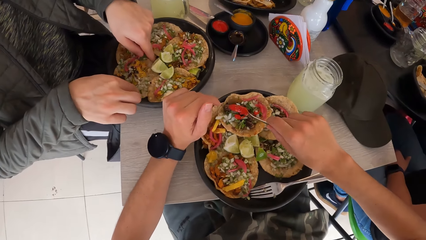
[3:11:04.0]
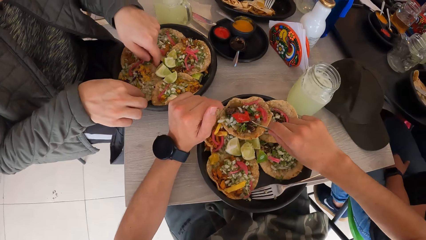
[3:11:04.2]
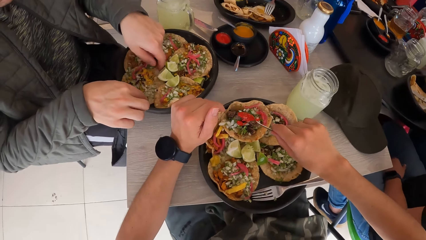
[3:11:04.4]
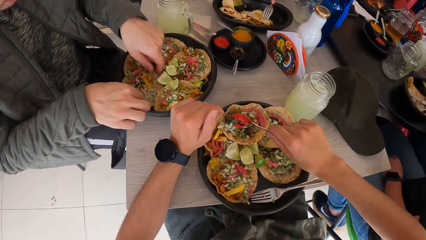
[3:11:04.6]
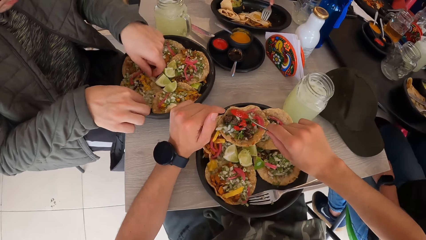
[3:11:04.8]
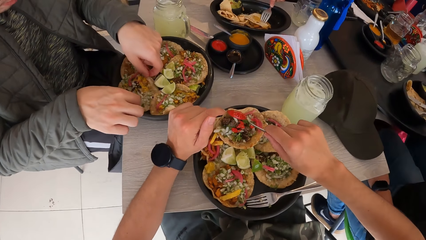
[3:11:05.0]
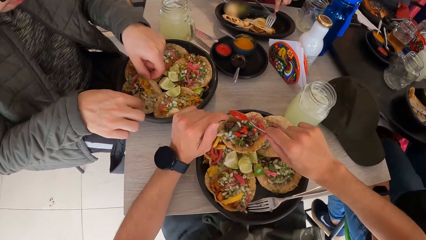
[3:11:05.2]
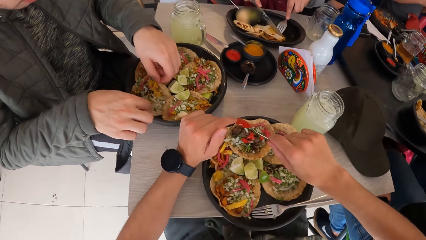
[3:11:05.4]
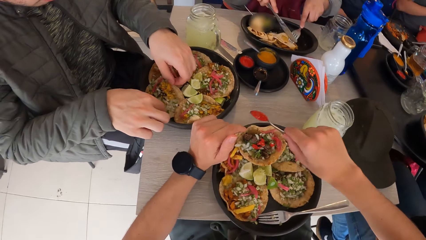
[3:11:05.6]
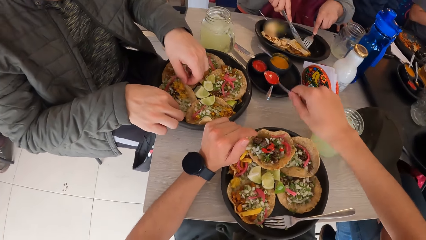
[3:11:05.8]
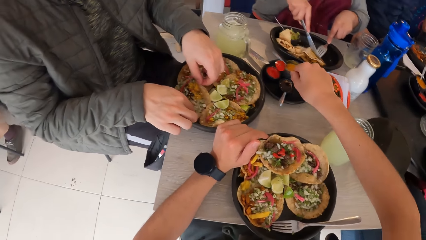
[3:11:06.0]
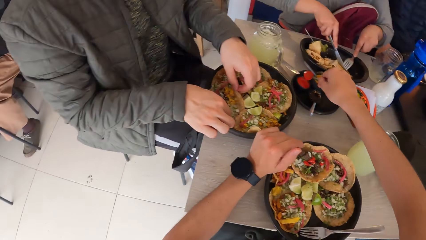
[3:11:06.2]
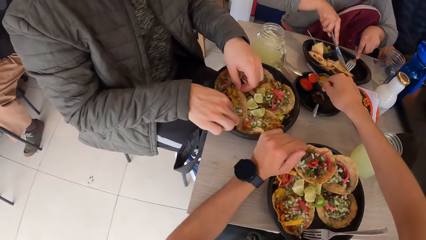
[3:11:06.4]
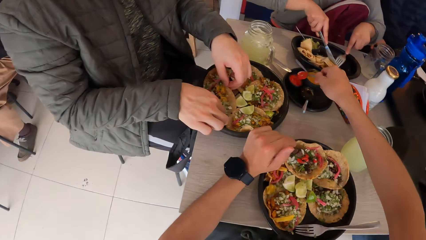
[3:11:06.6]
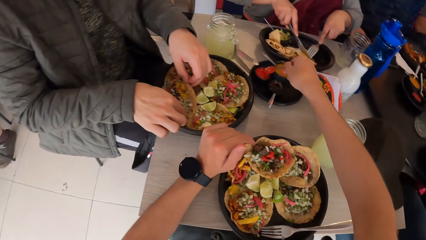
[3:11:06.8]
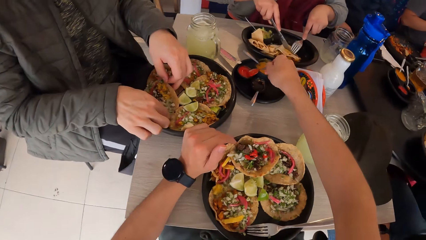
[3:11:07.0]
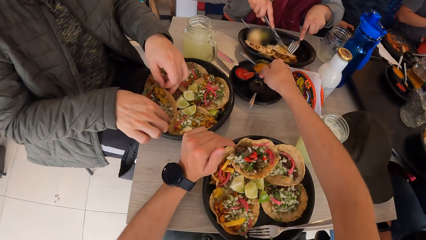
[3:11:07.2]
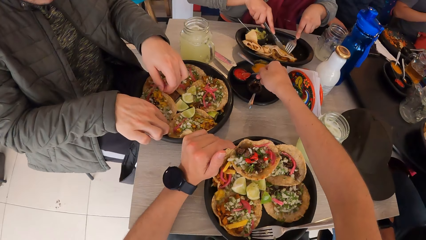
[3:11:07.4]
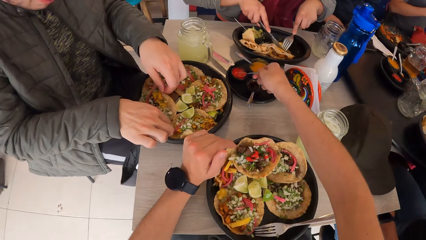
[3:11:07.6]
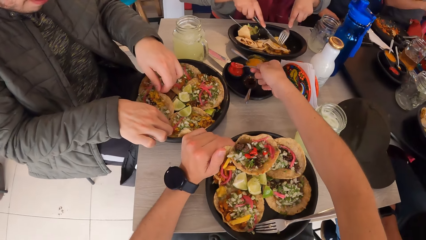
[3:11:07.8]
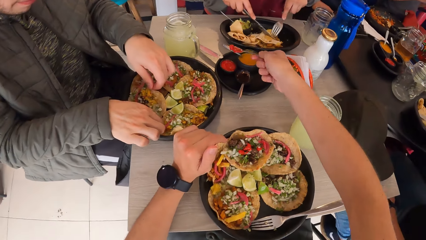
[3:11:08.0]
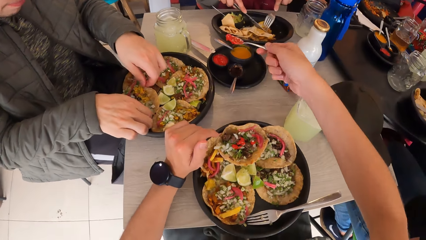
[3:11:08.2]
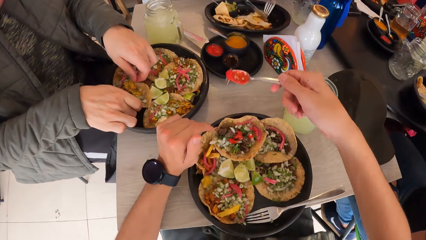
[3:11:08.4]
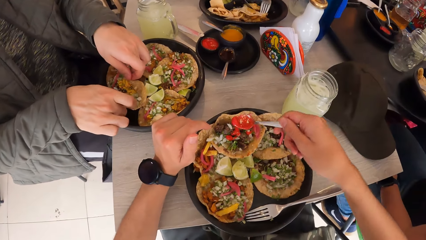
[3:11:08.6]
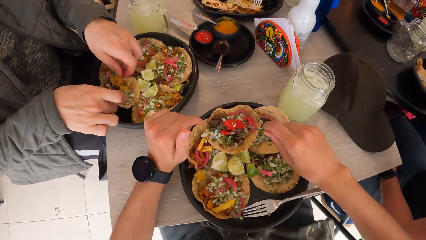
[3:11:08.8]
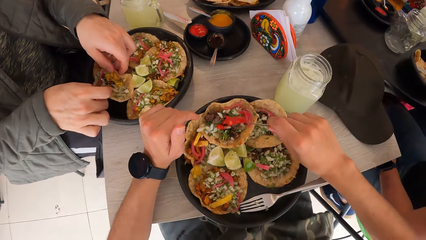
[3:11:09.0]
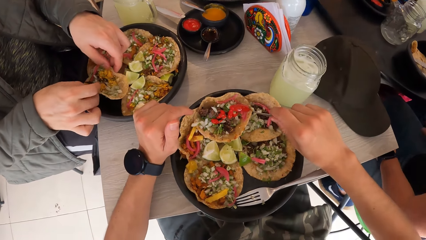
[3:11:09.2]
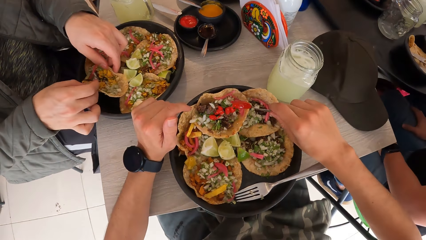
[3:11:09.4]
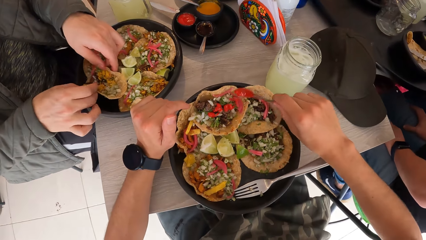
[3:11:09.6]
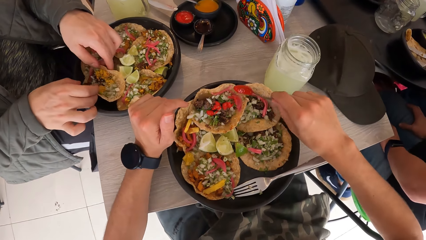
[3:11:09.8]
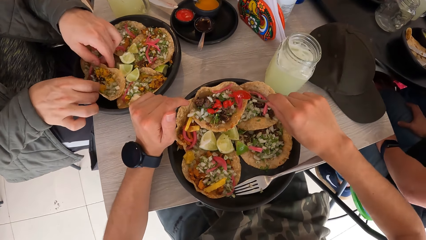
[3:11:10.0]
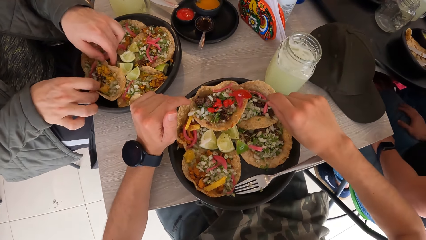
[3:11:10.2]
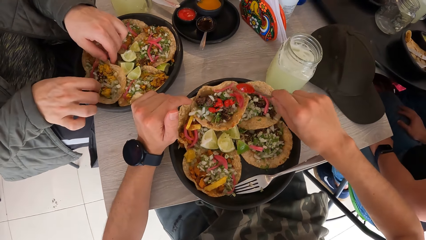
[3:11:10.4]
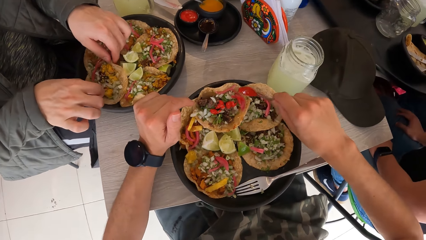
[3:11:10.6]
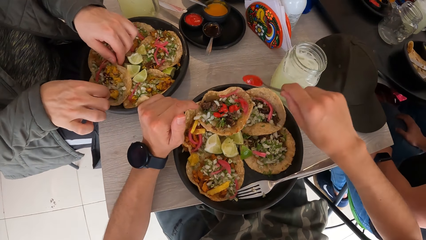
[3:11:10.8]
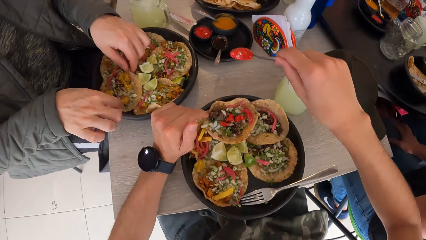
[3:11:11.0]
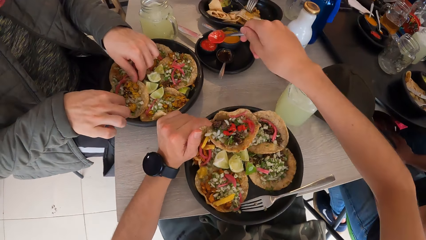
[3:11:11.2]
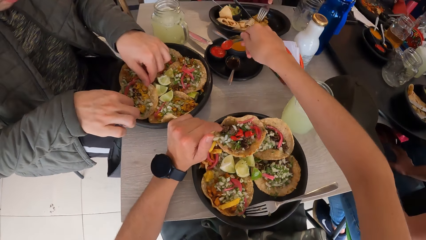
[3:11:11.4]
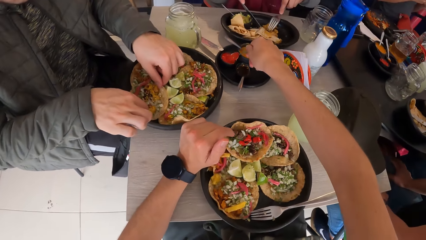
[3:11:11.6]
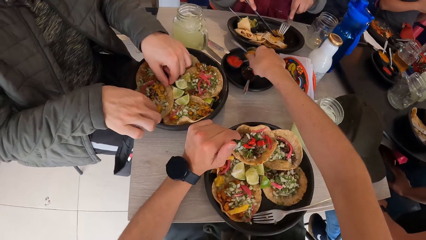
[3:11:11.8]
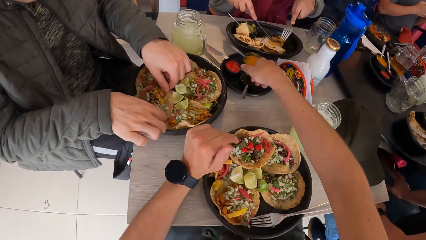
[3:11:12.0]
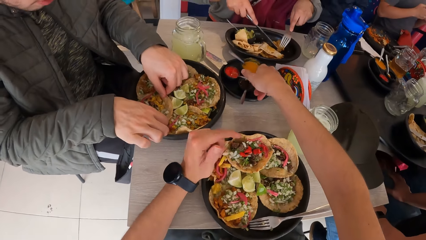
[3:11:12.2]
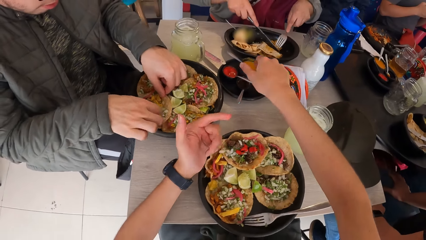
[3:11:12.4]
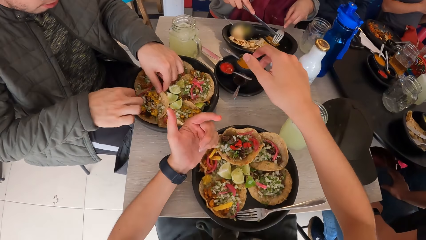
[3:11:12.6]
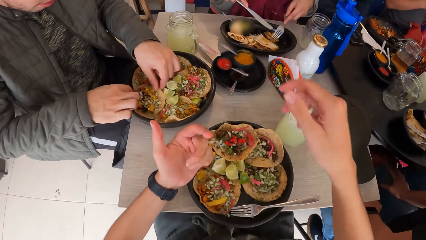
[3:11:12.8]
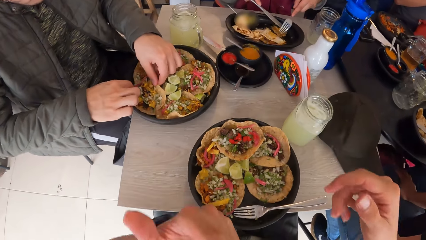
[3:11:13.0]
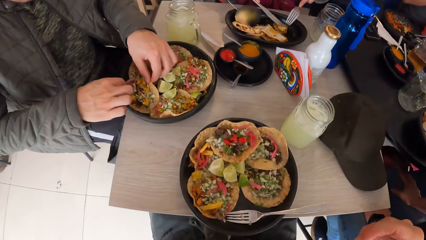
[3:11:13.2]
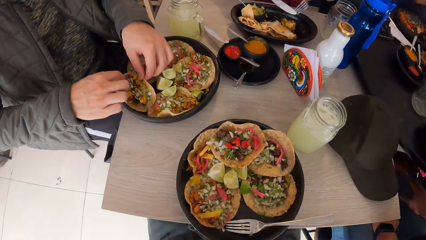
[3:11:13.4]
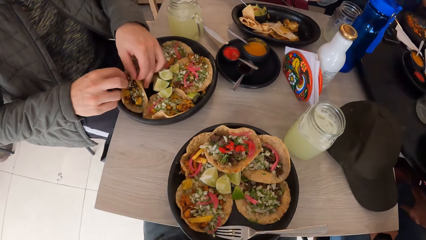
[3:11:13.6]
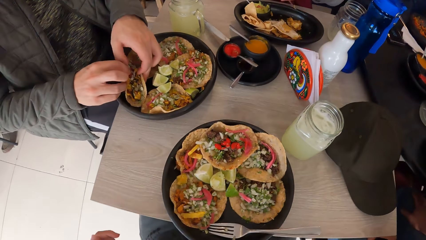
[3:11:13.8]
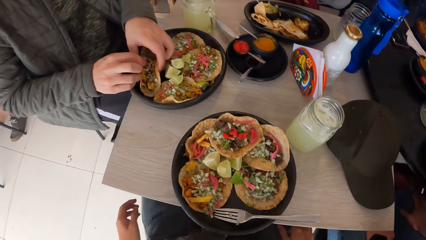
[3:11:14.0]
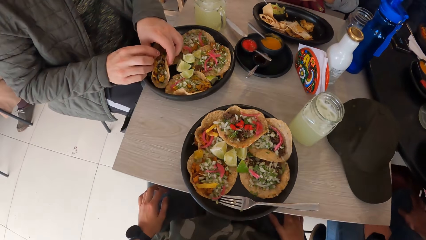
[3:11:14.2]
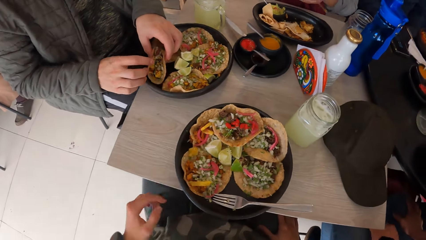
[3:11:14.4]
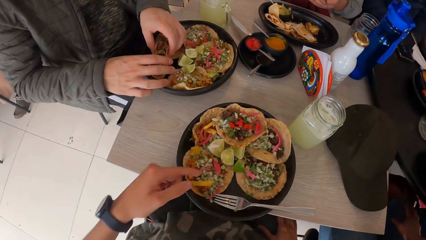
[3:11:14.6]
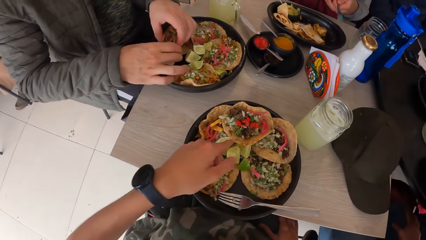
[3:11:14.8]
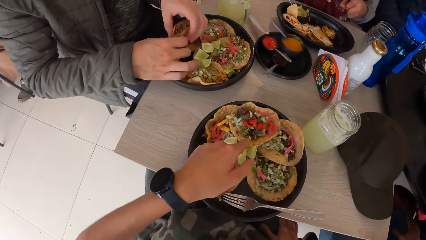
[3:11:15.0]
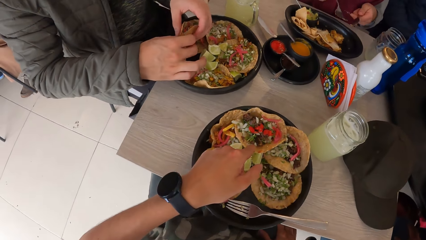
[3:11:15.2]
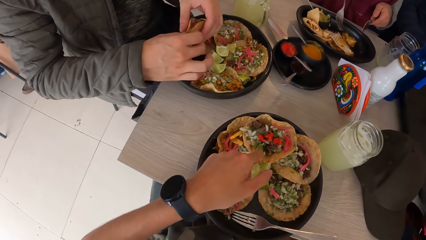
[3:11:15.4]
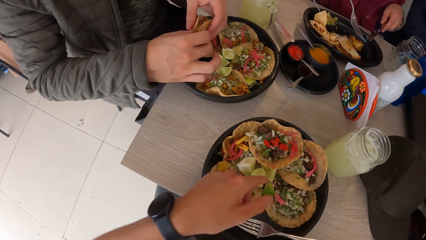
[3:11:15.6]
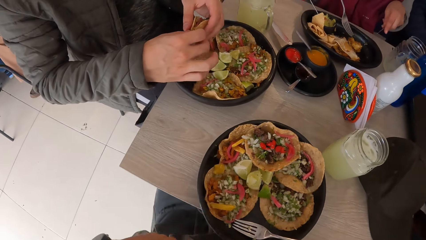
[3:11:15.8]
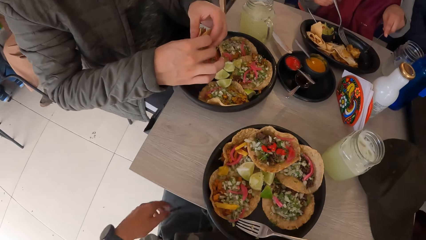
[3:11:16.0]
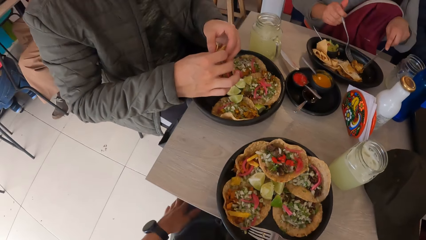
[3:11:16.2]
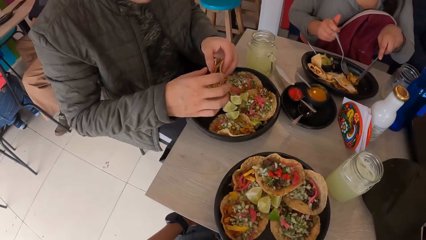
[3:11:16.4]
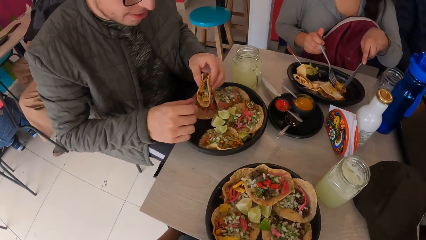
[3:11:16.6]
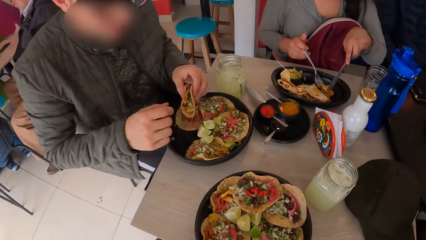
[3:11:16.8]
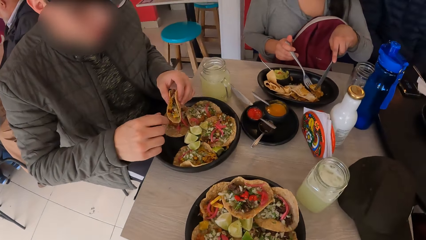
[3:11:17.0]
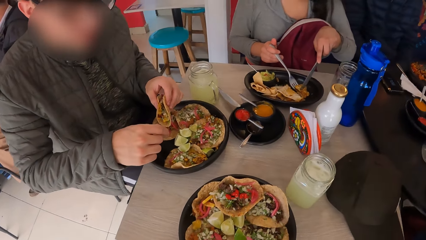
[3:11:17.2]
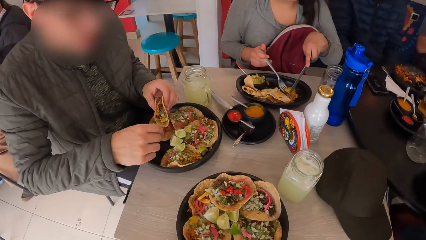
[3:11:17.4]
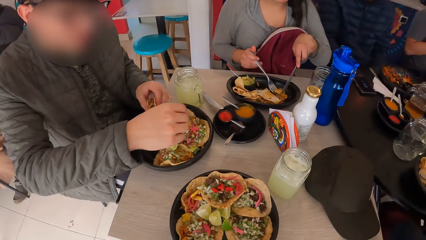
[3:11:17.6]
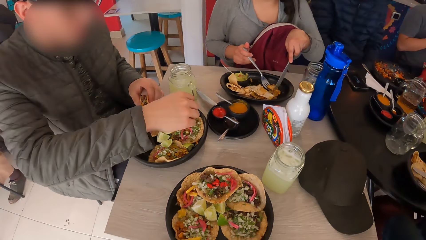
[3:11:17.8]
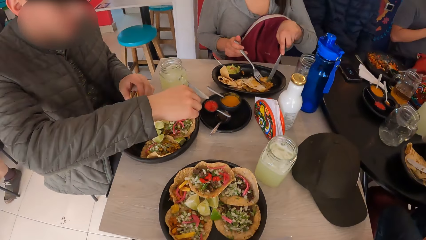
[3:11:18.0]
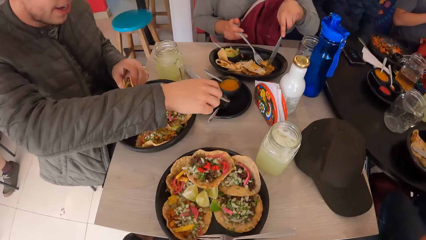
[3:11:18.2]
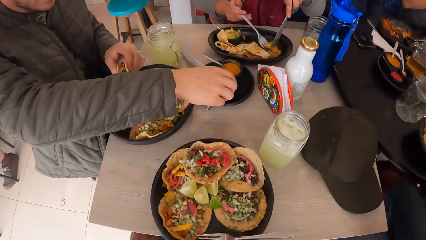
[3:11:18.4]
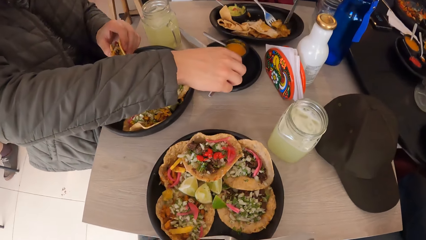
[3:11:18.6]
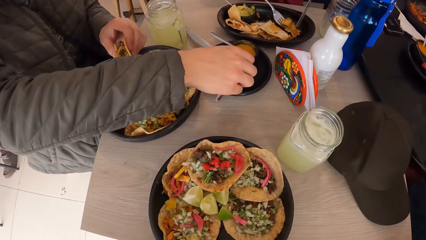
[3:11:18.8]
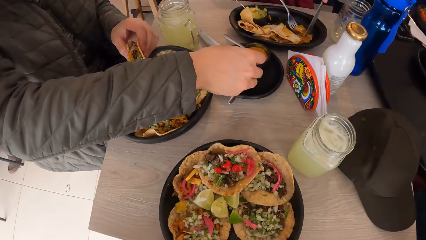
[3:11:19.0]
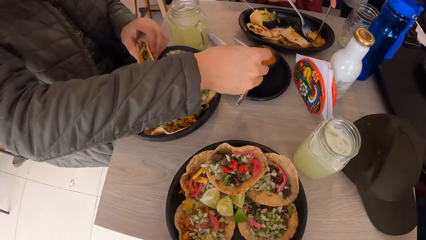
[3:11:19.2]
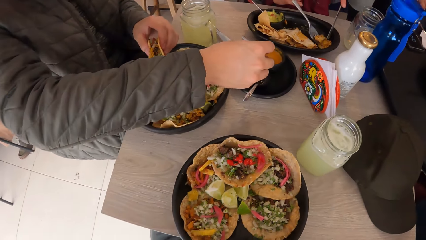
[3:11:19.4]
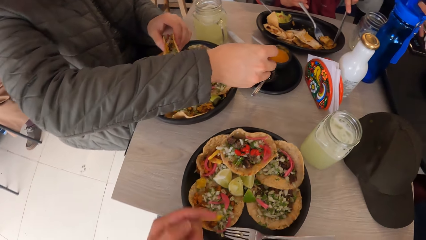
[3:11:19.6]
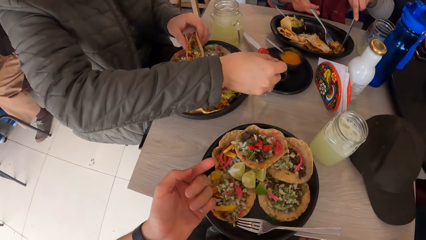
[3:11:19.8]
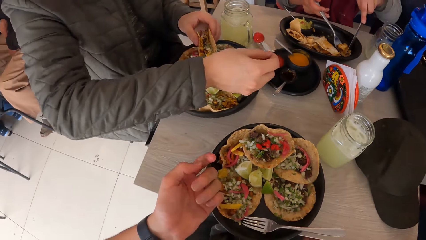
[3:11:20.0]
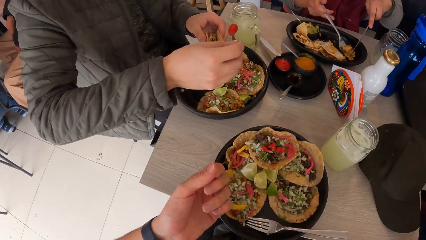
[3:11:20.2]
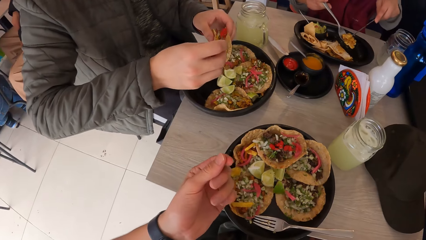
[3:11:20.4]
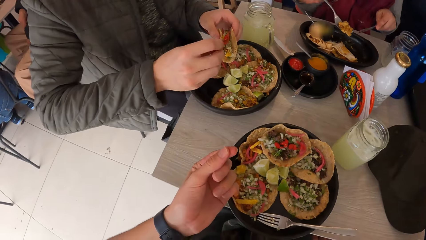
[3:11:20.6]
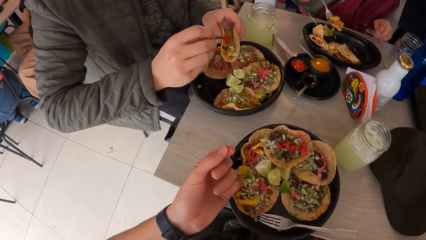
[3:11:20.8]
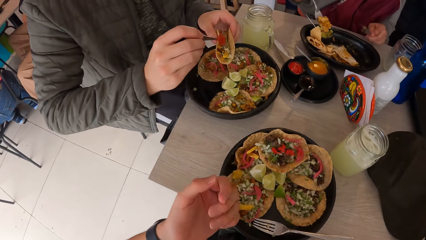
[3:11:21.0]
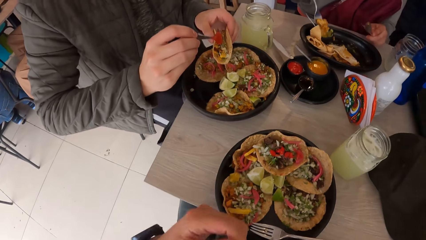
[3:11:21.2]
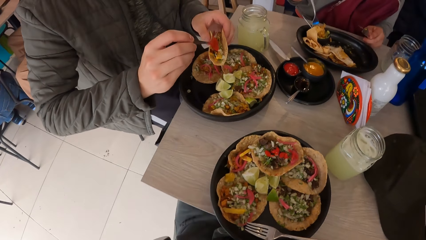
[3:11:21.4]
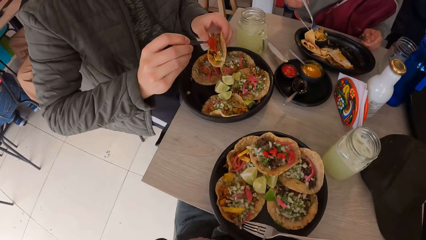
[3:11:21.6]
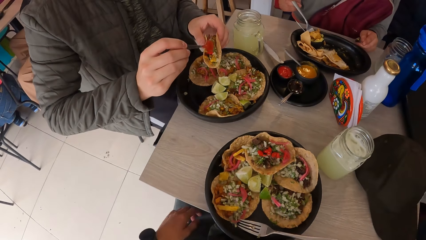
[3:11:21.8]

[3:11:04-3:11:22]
The camera wearer serves sauce from the bowl on the table with the spoon in his right hand. A woman cuts the taco on the plate on the table with the knife in her right hand. The camera wearer puts sauce on the taco on the plate on the table with the spoon in his right hand. He drops the spoon in the bowl on the table with his right hand. He licks a finger. A man picks the taco from the plate on the table with his left hand. The woman picks the taco from the plate on the table with the fork in her right hand. The camera wearer dialogues with the man. The man serves sauce from the bowl on the table with the spoon in his right hand. He puts sauce on the taco in his left hand with the spoon in his right hand.
